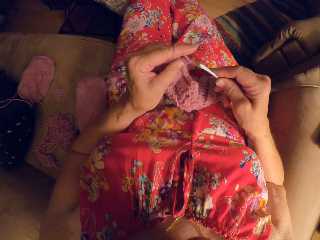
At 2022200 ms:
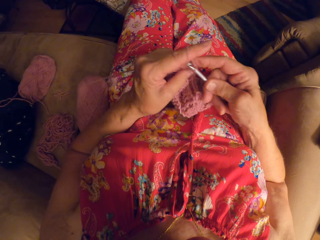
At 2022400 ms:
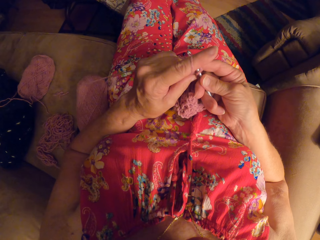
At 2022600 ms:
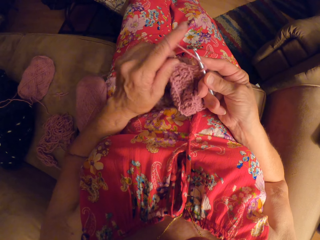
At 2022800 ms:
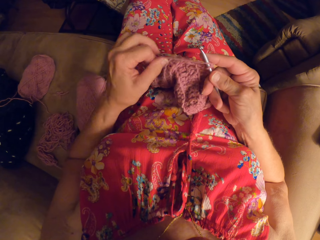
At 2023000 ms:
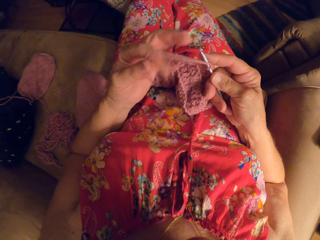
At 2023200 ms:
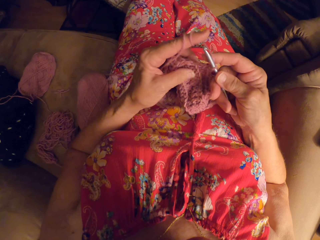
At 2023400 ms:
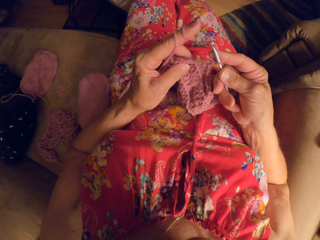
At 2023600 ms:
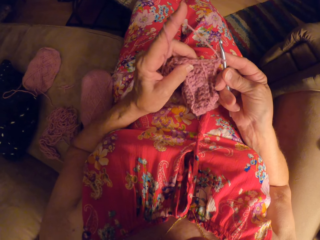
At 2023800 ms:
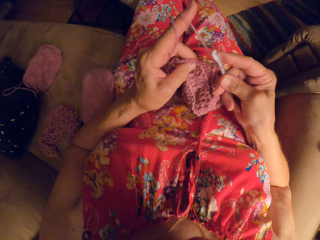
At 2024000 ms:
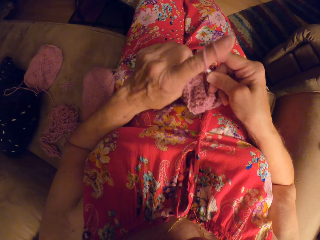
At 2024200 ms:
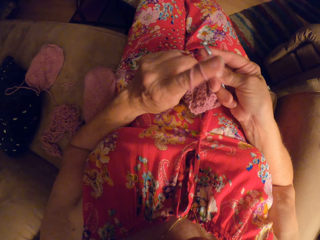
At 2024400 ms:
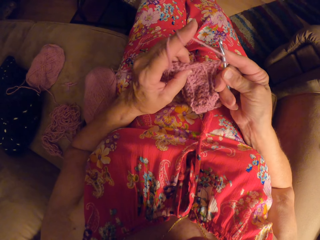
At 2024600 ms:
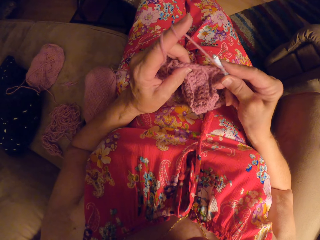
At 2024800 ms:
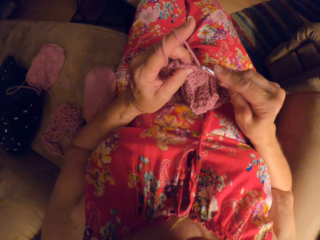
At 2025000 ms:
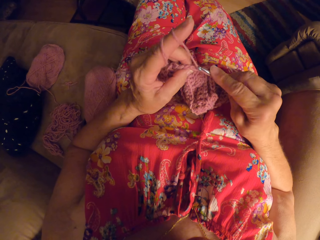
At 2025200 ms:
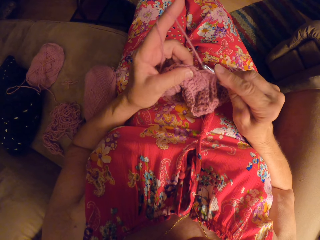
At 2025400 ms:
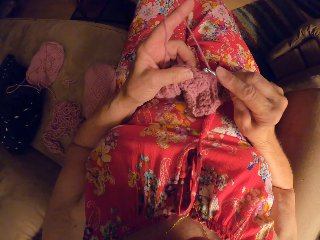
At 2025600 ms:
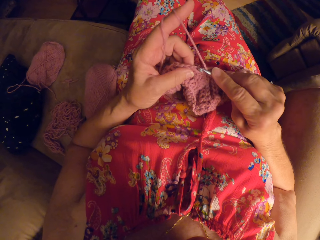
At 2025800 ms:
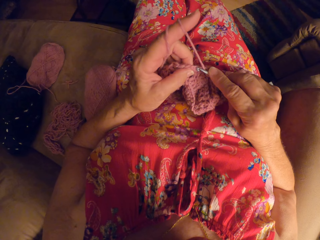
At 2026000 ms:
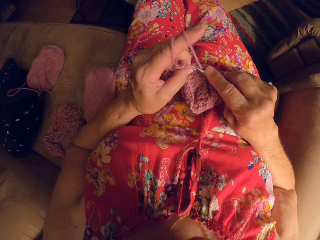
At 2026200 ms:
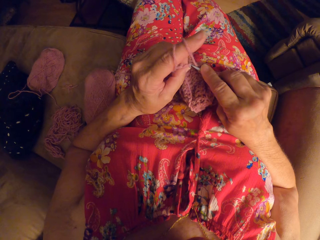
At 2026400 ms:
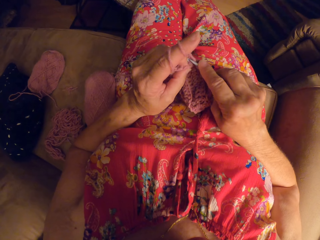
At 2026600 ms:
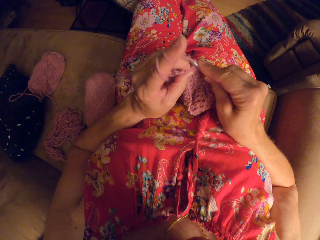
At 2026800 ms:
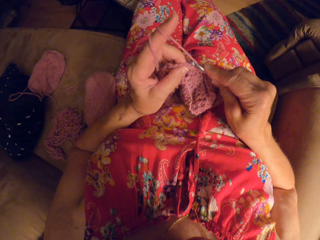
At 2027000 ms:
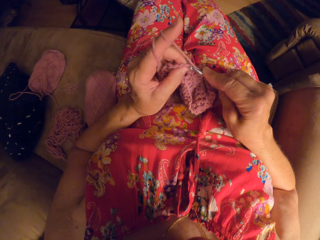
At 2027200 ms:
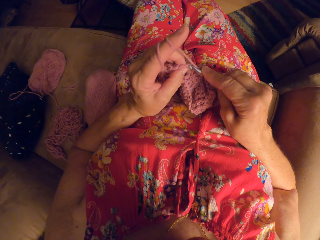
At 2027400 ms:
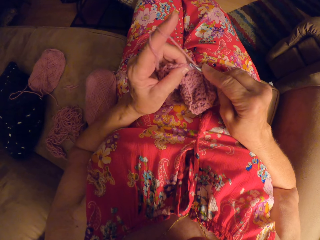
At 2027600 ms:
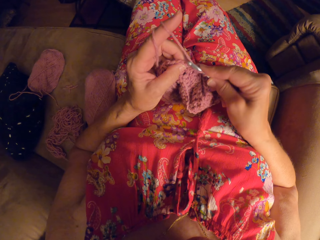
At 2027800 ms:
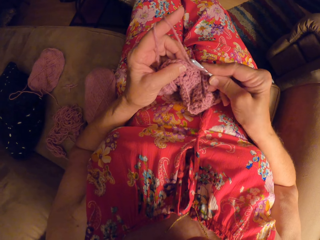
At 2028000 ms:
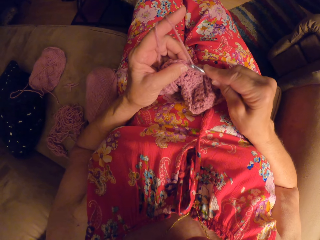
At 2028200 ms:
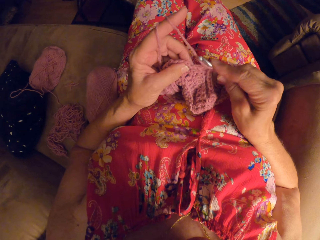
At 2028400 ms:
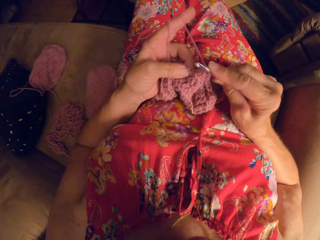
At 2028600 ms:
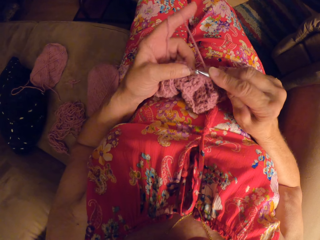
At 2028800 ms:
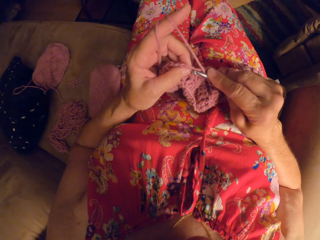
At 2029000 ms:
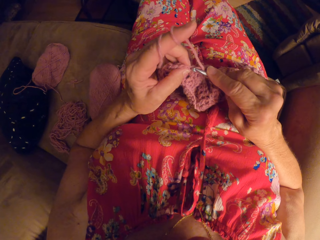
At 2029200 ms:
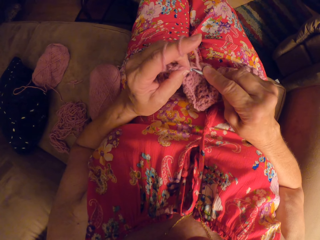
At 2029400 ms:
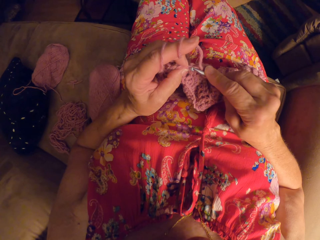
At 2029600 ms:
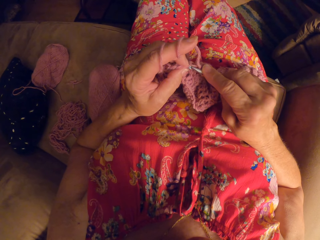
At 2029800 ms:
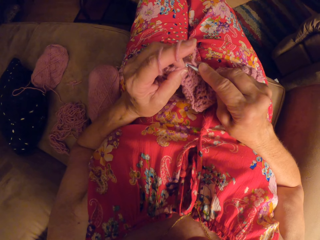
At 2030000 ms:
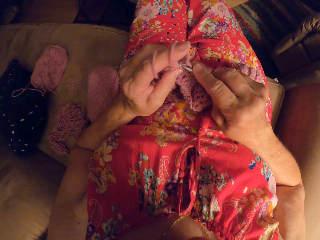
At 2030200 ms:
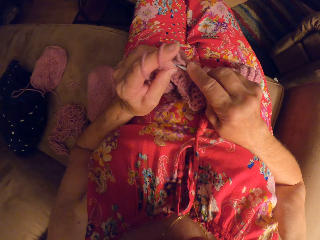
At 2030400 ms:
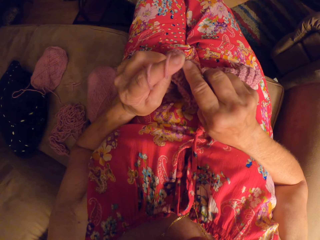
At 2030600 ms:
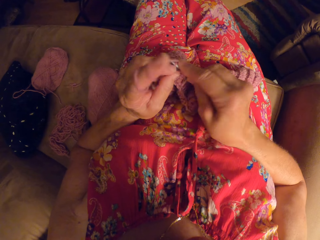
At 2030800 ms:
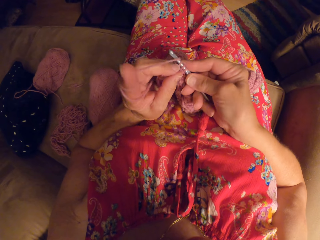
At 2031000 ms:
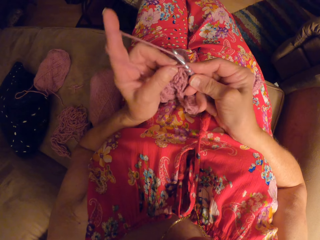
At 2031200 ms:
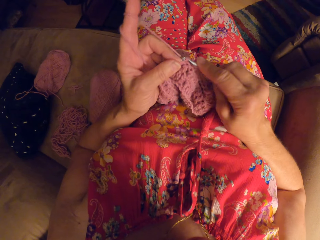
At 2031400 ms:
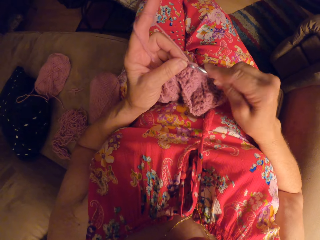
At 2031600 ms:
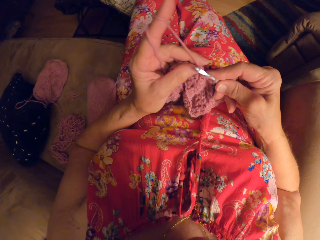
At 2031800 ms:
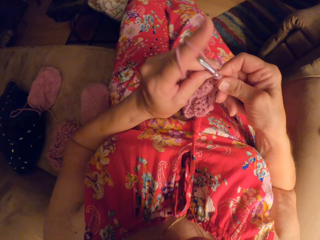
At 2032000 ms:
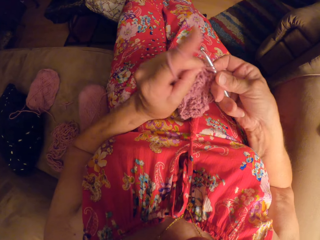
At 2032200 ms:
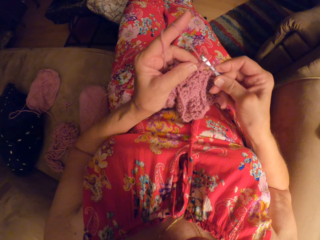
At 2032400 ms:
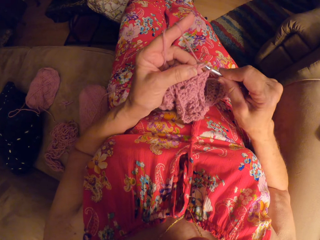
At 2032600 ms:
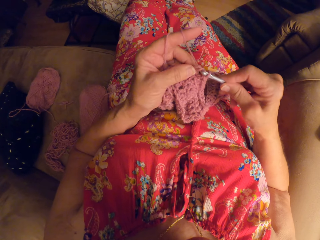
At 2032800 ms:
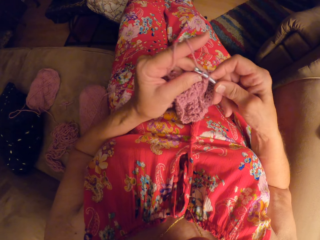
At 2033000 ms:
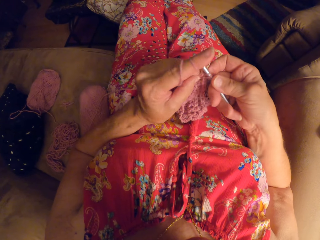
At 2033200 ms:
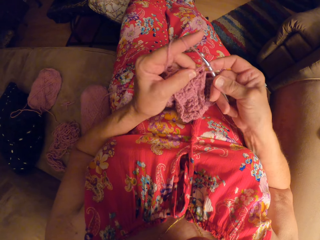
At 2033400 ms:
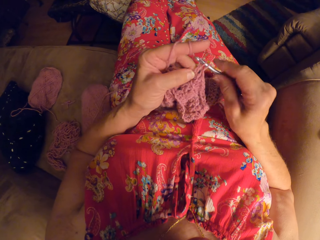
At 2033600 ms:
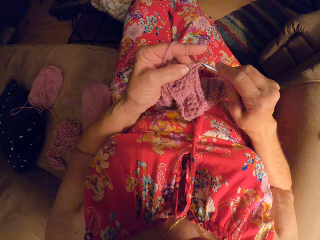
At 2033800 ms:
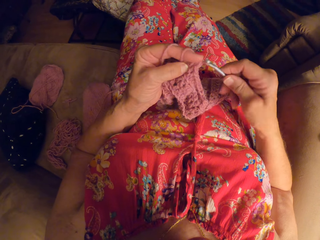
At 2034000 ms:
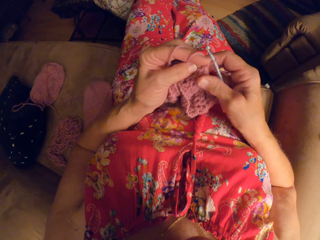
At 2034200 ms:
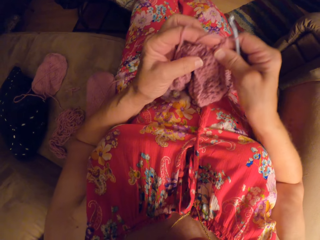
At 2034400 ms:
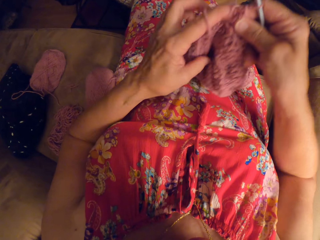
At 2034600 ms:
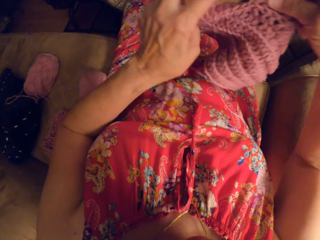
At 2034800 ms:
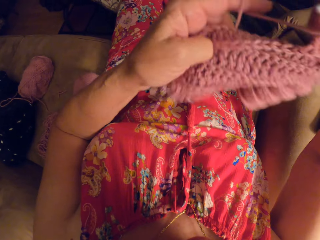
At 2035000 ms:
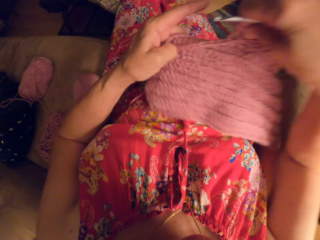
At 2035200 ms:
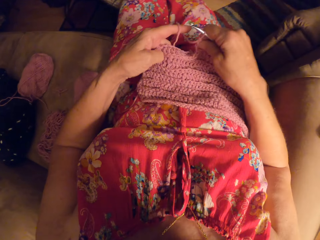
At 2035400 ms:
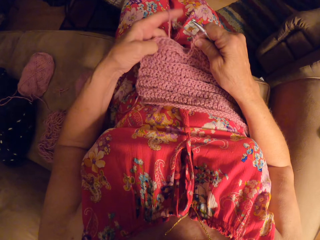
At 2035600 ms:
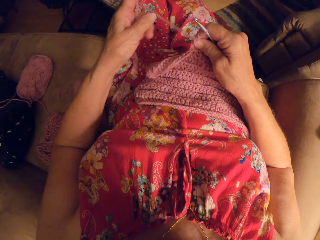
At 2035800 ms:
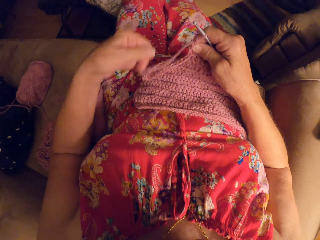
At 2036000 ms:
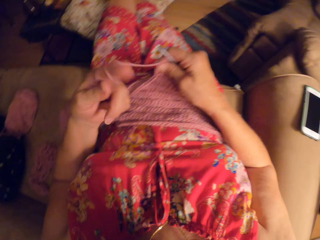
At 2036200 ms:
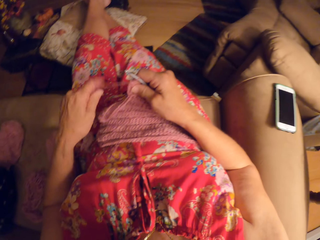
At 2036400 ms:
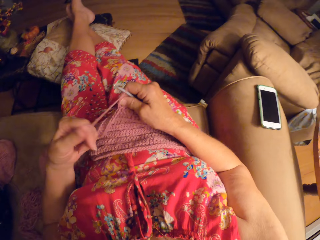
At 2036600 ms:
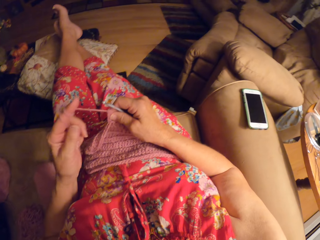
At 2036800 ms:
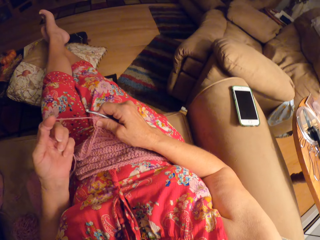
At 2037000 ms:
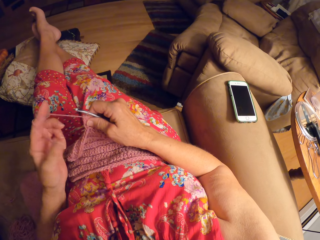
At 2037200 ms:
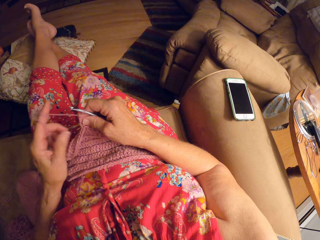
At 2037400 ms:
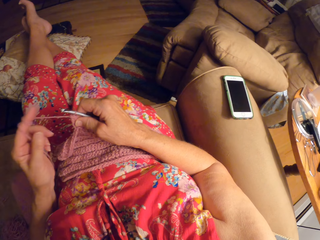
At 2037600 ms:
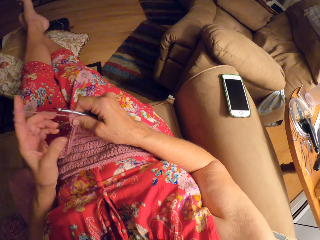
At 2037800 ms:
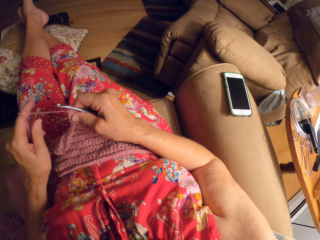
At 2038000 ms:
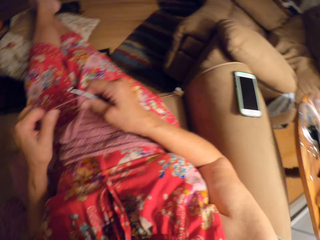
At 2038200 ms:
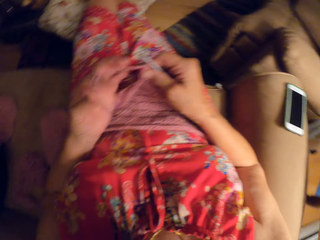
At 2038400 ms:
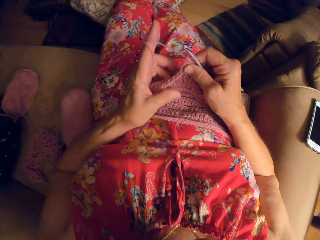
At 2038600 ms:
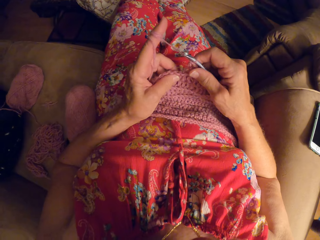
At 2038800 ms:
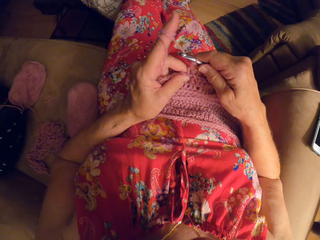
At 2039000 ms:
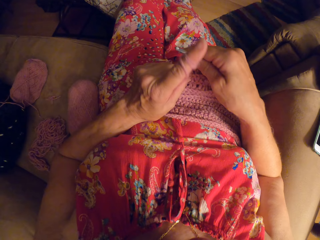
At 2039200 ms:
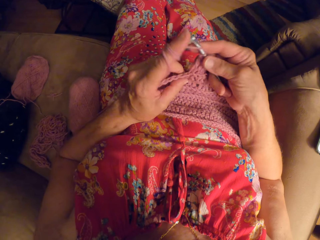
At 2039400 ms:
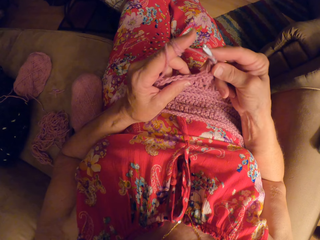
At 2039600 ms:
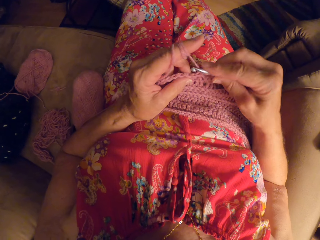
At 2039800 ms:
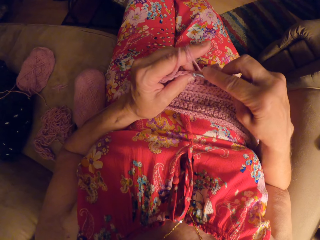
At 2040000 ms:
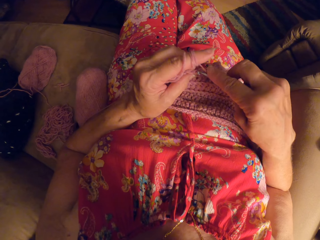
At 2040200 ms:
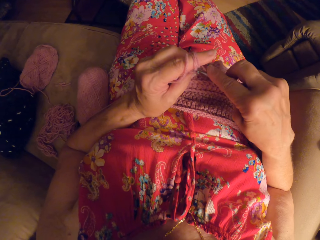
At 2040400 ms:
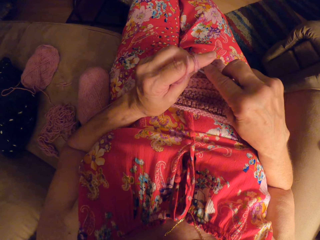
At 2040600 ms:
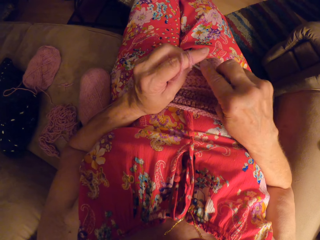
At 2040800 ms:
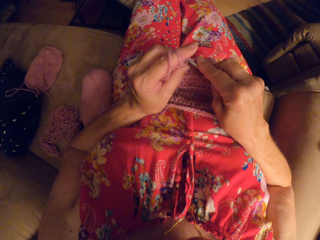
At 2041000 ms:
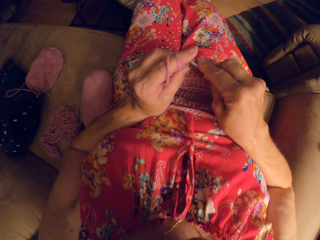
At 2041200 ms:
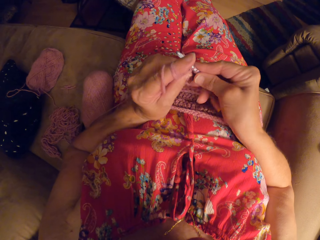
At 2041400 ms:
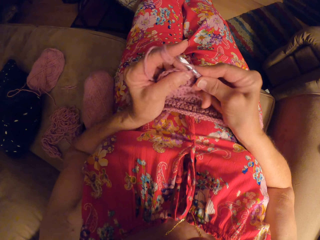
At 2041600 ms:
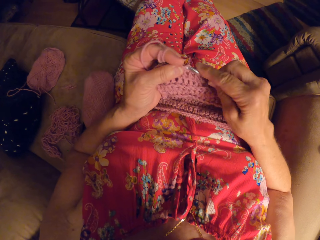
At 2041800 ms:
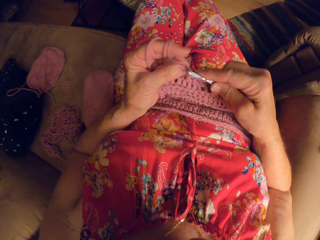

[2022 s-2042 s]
The camera wearer rolls the yarn on her left hand. She crochets with the yarn and the crochet hook. She adjusts the crochet on her body. She rolls the yarn on her left hand and turns to her phone on the sofa. She crochets with the yarn and the crochet hook.

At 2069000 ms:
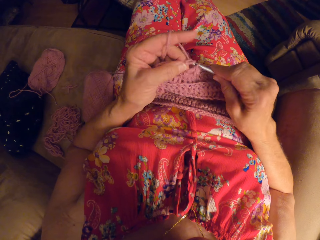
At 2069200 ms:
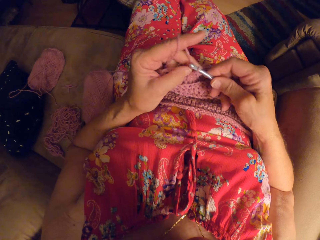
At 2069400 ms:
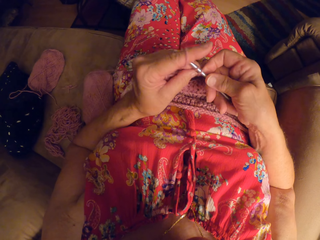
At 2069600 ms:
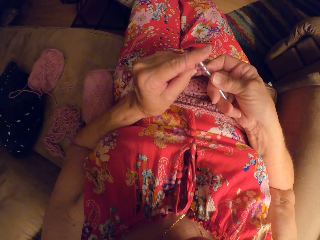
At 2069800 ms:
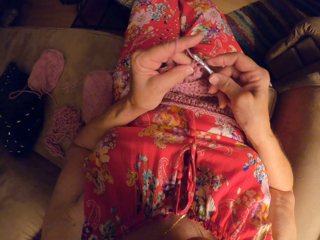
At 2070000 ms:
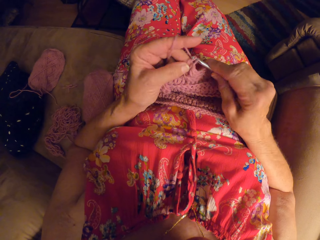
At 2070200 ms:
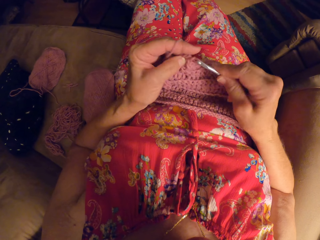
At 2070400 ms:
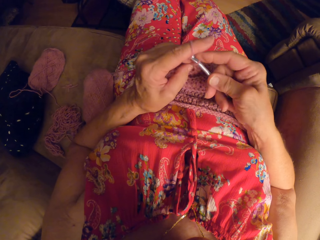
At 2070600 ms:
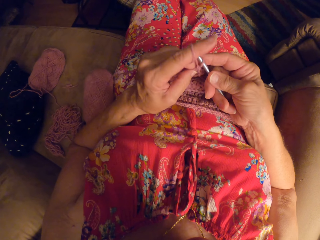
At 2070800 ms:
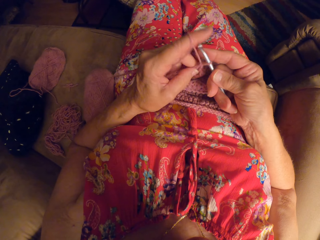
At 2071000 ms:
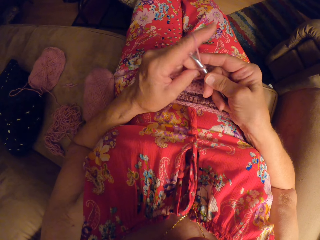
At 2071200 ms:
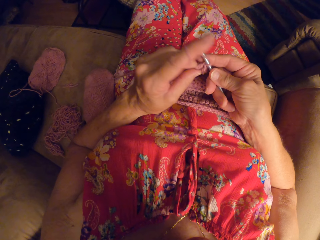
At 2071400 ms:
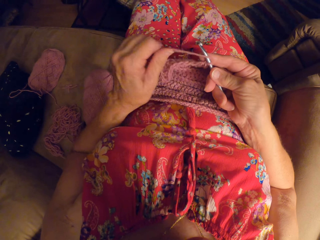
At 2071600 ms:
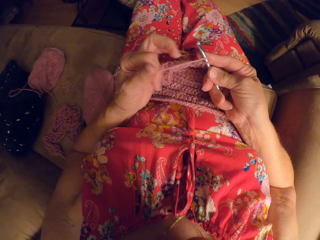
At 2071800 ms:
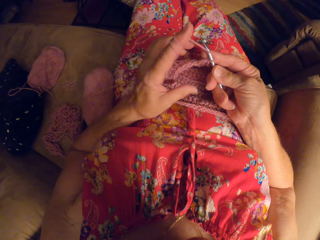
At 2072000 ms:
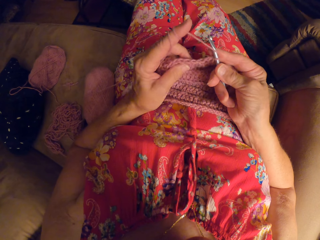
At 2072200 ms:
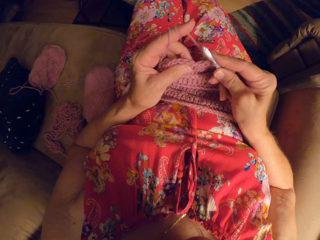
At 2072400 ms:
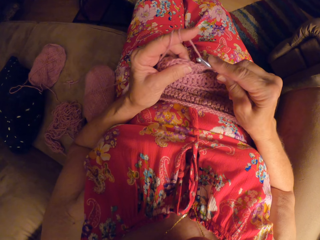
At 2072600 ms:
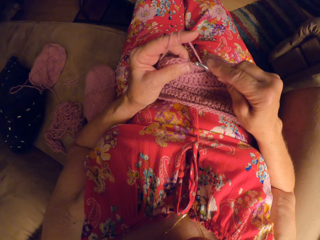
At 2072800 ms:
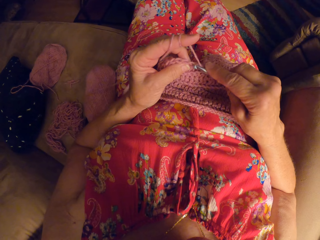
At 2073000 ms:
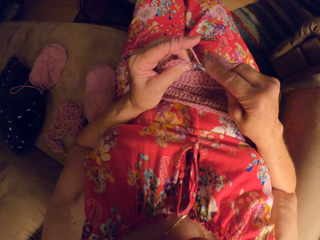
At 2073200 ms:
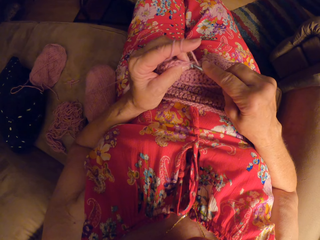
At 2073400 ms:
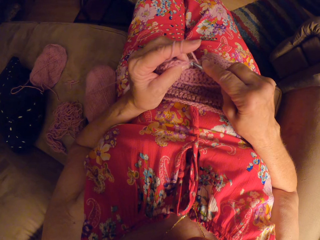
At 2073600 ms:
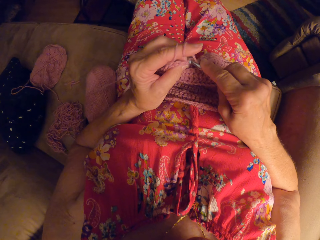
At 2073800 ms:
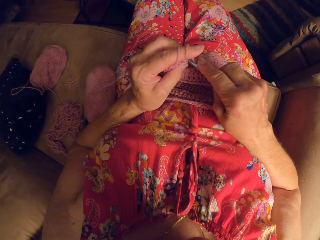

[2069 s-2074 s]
The camera wearer rolls the yarn on her left hand.
